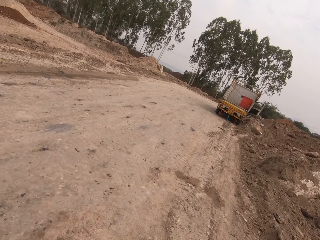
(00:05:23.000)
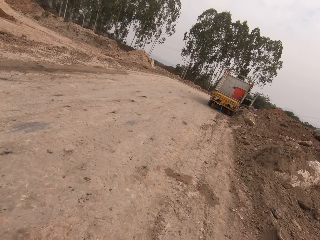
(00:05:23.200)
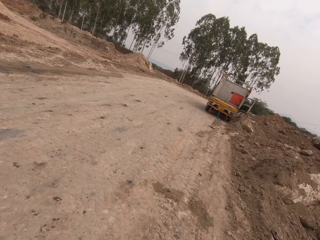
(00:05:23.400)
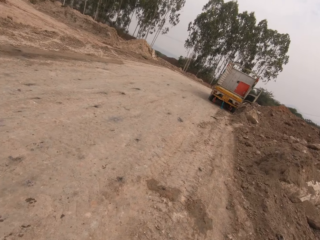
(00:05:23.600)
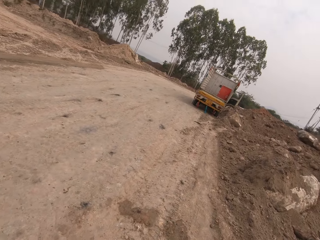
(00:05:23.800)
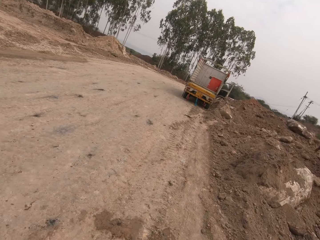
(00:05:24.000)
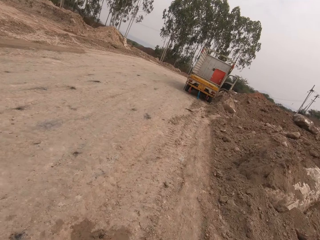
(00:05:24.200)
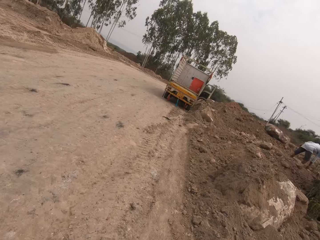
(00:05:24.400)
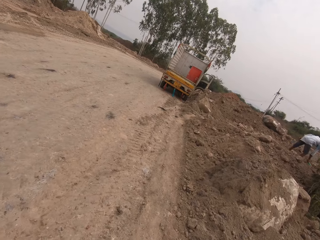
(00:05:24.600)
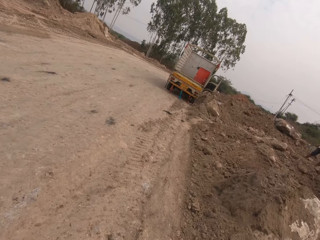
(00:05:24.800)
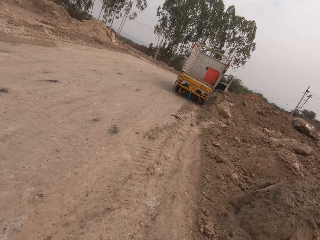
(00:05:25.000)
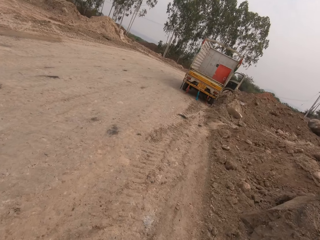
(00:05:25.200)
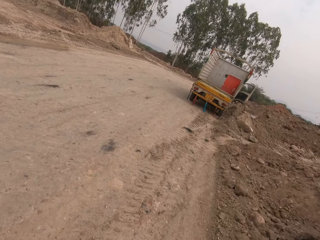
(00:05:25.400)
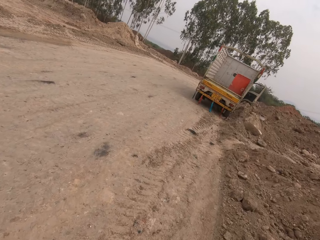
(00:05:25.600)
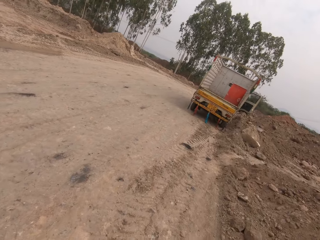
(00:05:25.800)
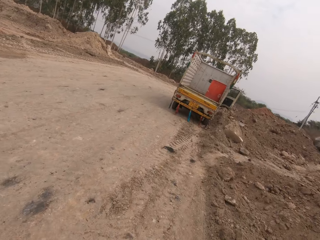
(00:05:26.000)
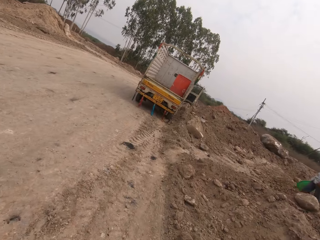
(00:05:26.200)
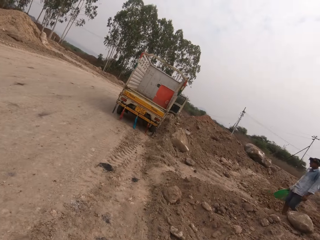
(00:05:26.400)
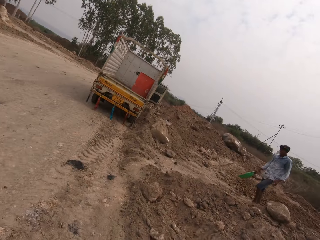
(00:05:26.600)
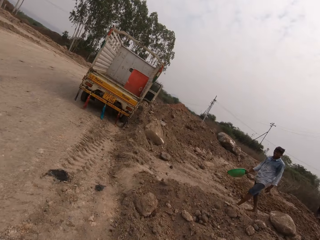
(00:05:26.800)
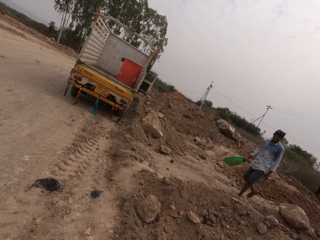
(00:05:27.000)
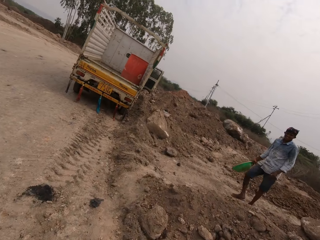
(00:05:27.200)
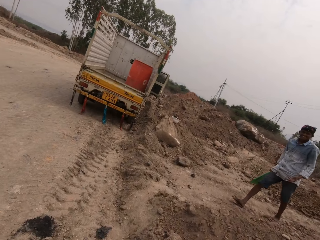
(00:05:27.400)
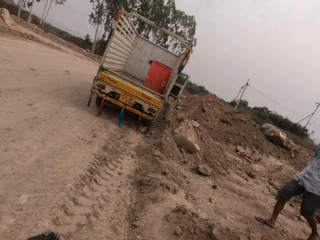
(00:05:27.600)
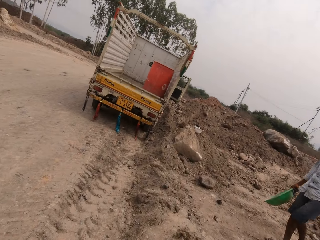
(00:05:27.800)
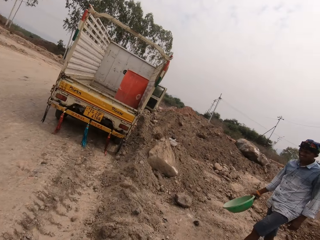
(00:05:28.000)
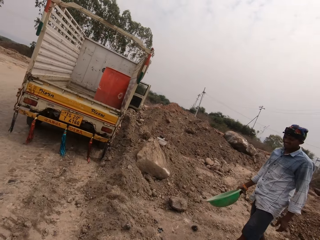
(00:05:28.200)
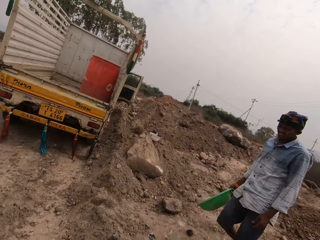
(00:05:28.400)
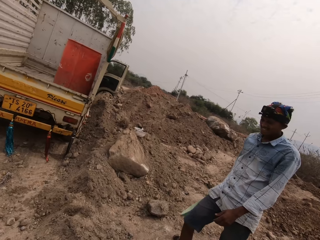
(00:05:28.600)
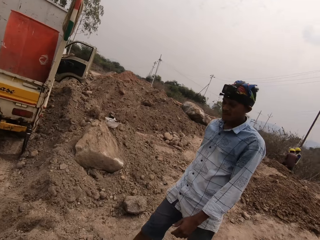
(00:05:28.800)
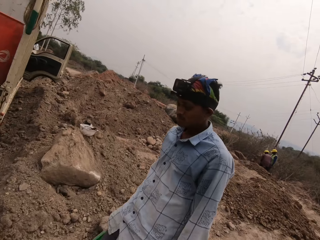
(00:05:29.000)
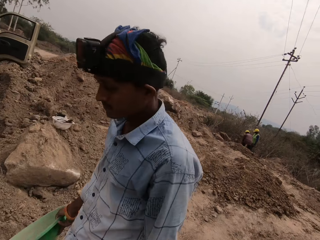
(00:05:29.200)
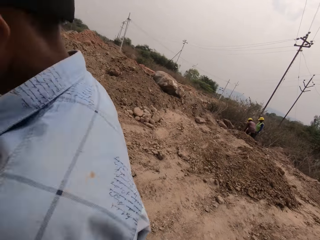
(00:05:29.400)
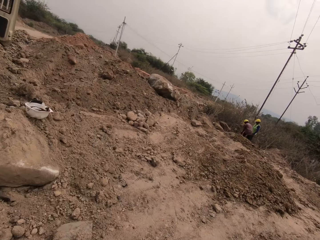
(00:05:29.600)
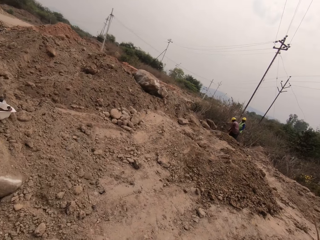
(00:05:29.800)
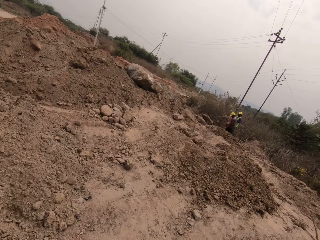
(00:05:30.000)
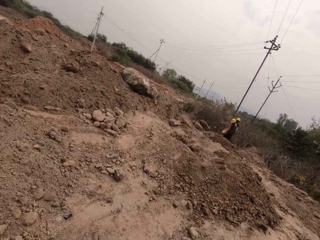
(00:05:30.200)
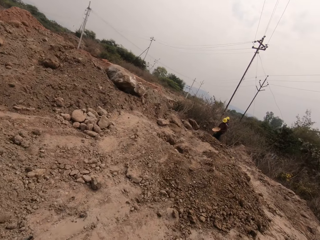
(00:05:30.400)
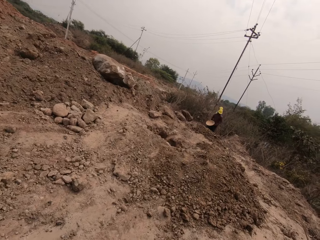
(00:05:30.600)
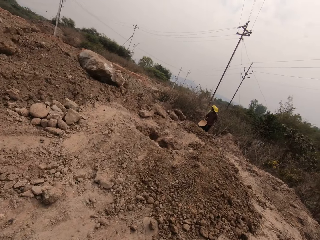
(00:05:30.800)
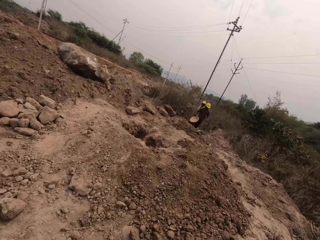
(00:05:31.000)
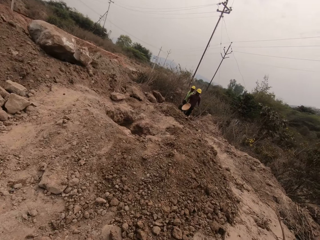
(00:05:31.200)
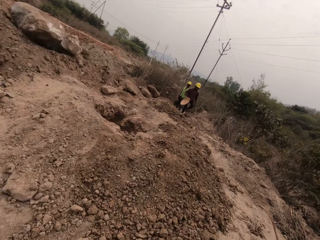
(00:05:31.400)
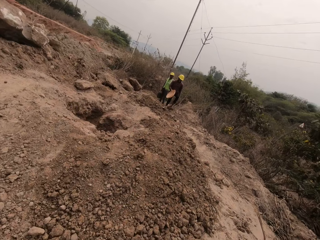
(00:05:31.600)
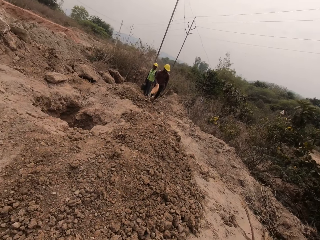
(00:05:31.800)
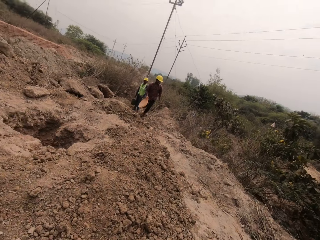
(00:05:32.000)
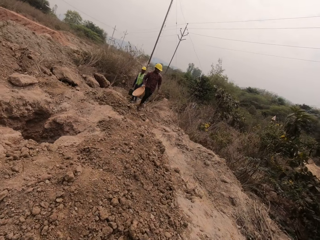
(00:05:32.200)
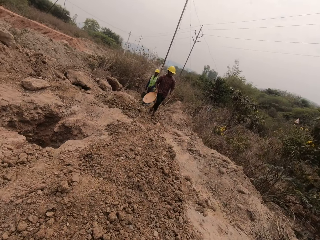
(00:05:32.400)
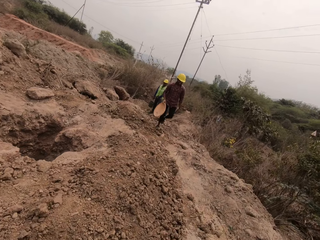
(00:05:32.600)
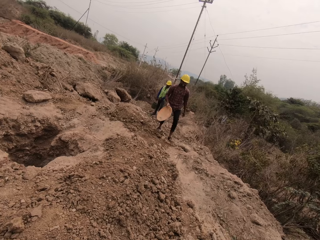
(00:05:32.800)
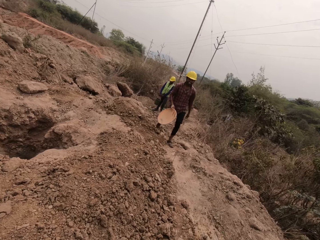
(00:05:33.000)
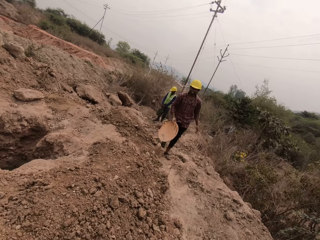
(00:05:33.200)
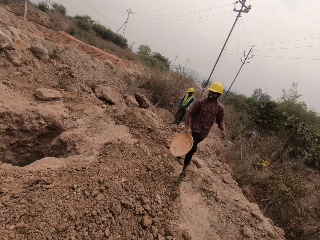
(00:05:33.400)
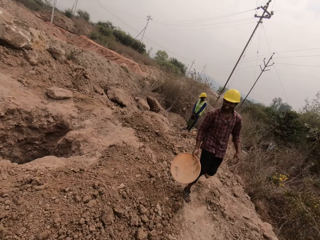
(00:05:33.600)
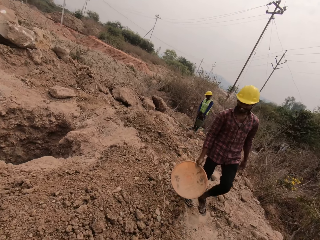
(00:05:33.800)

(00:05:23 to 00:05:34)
The camera wearer interacts with the man. The man walks past the camera wearer with the bowl in his right hand. Another man walks towards the camera wearer with the bowl in his right hand.

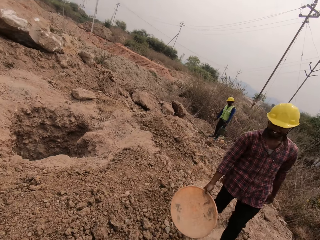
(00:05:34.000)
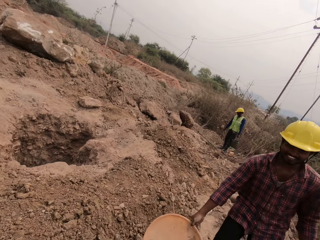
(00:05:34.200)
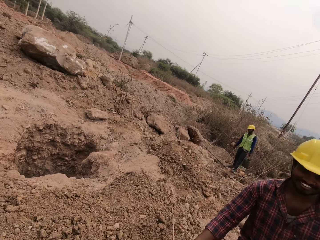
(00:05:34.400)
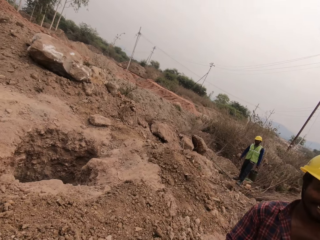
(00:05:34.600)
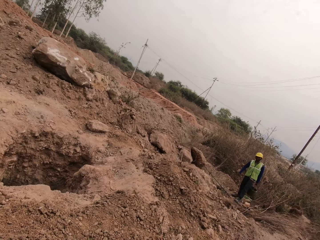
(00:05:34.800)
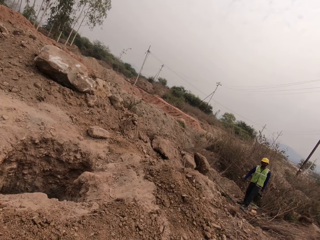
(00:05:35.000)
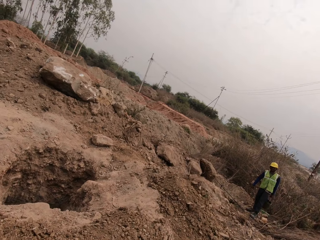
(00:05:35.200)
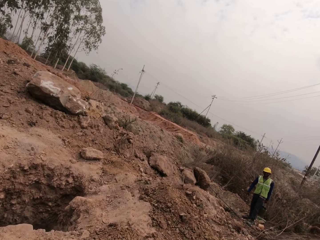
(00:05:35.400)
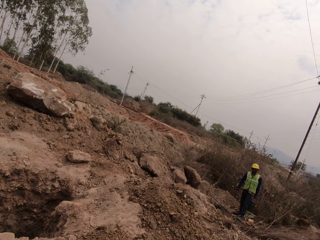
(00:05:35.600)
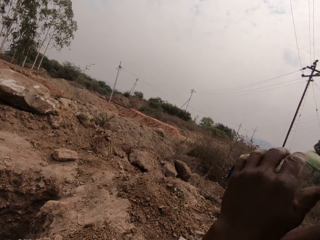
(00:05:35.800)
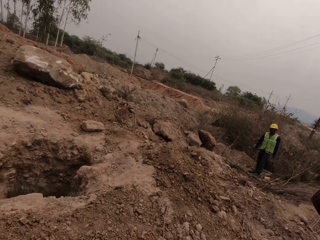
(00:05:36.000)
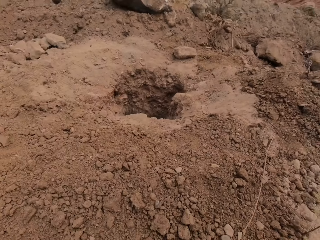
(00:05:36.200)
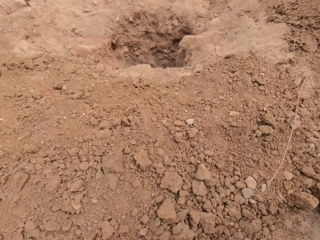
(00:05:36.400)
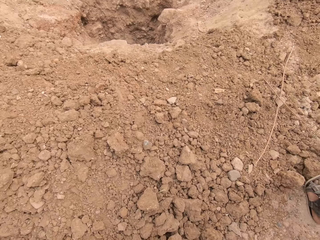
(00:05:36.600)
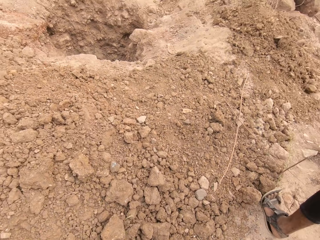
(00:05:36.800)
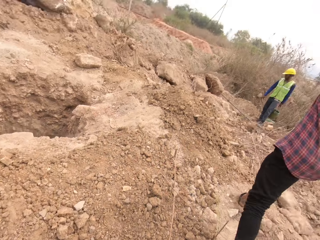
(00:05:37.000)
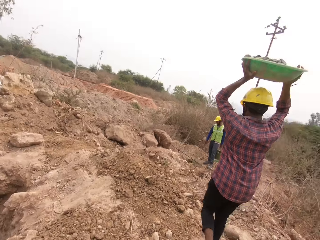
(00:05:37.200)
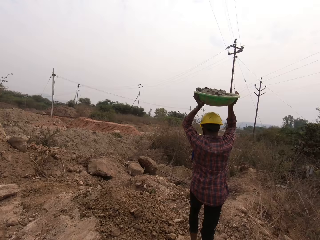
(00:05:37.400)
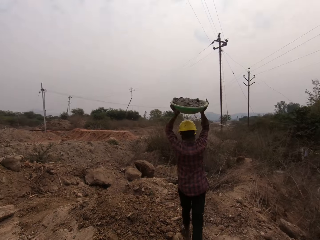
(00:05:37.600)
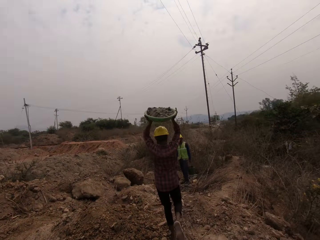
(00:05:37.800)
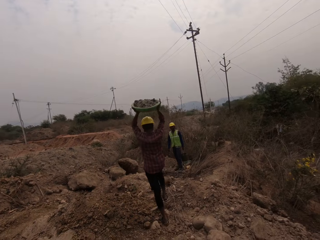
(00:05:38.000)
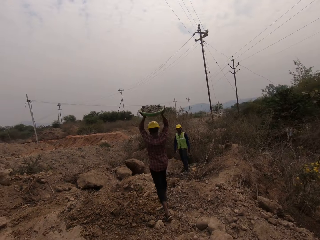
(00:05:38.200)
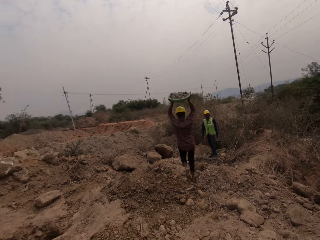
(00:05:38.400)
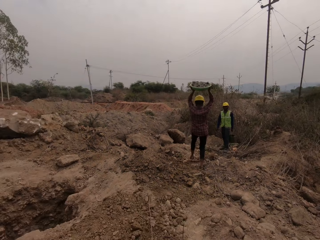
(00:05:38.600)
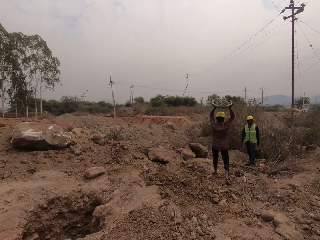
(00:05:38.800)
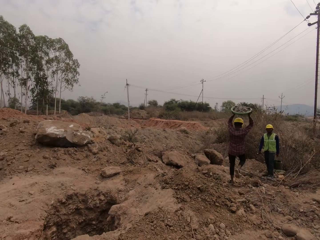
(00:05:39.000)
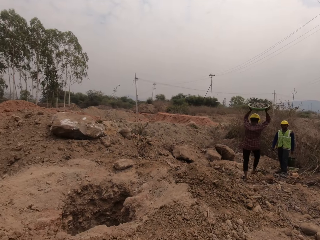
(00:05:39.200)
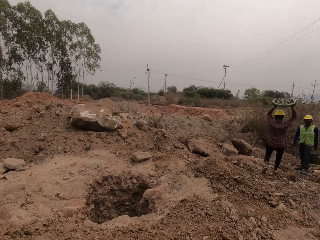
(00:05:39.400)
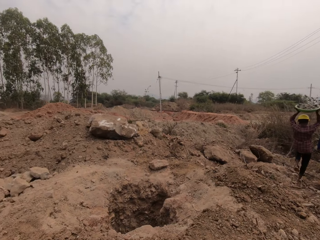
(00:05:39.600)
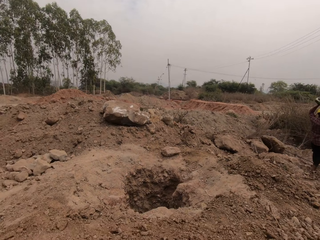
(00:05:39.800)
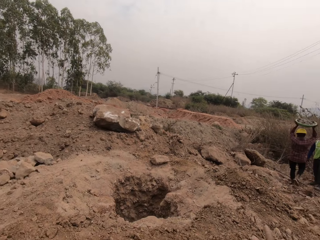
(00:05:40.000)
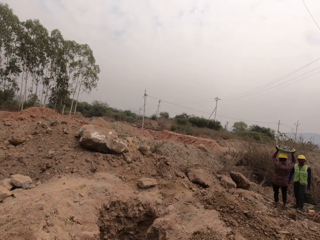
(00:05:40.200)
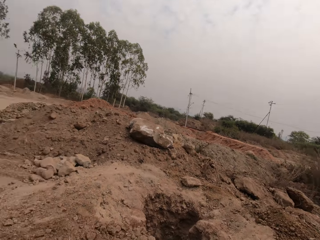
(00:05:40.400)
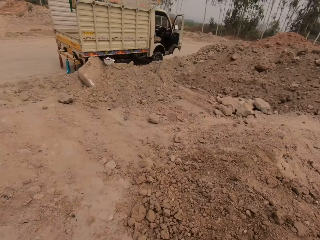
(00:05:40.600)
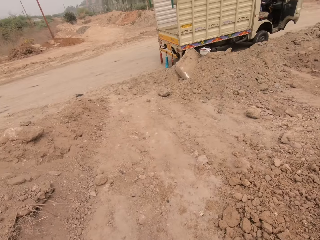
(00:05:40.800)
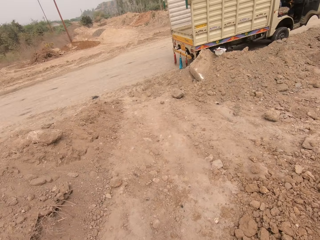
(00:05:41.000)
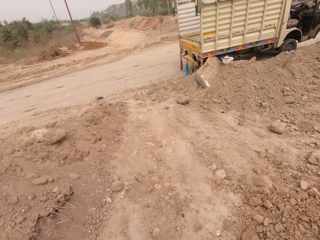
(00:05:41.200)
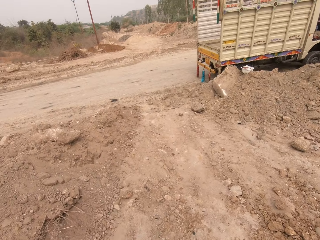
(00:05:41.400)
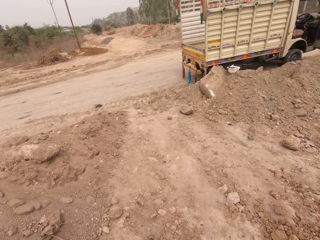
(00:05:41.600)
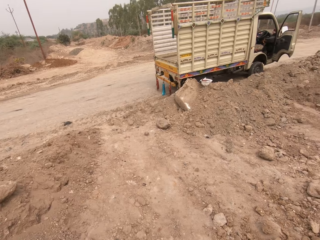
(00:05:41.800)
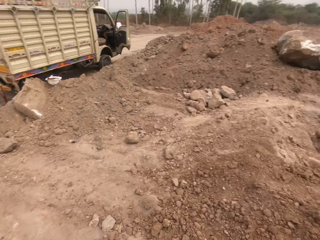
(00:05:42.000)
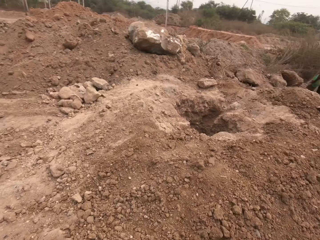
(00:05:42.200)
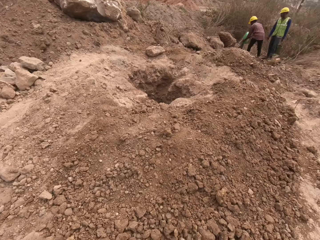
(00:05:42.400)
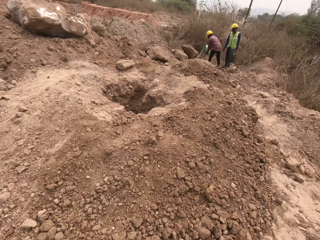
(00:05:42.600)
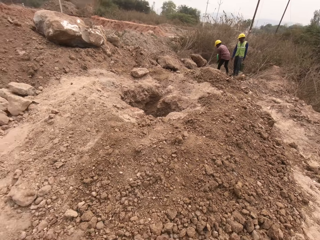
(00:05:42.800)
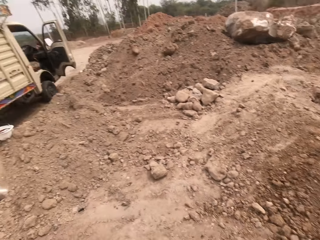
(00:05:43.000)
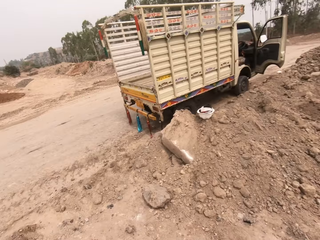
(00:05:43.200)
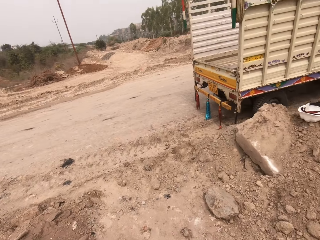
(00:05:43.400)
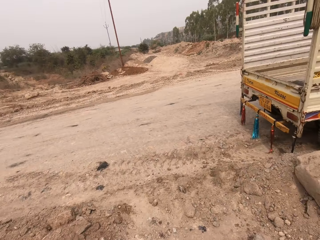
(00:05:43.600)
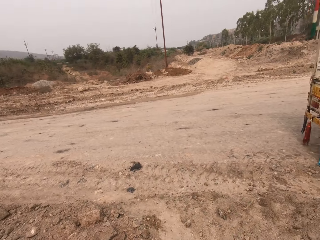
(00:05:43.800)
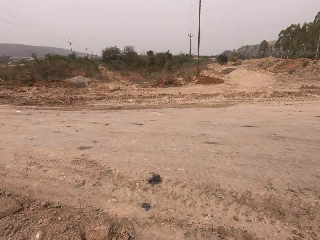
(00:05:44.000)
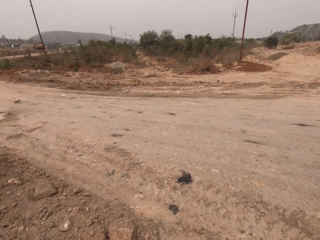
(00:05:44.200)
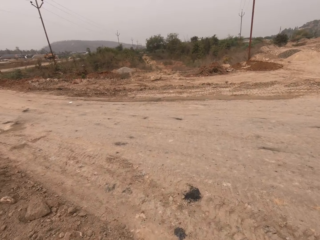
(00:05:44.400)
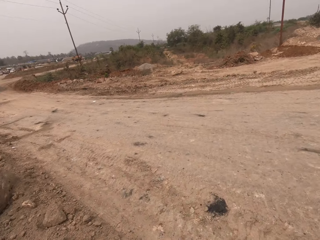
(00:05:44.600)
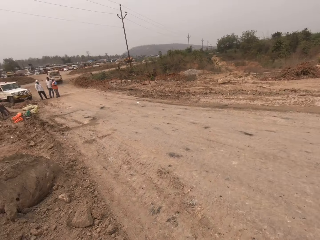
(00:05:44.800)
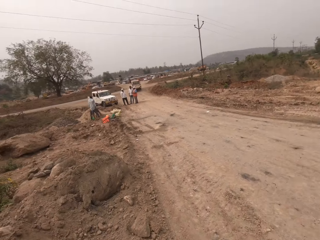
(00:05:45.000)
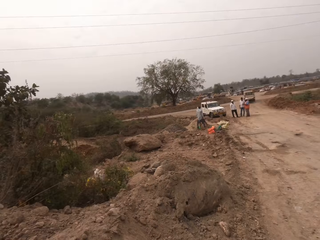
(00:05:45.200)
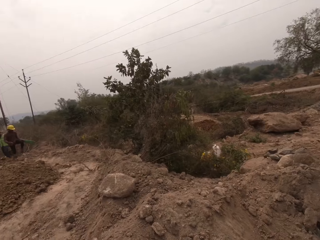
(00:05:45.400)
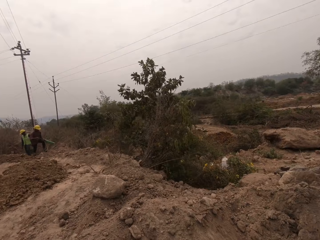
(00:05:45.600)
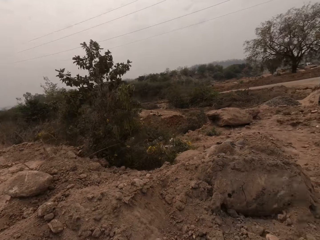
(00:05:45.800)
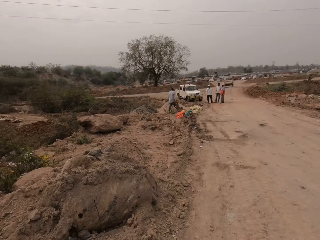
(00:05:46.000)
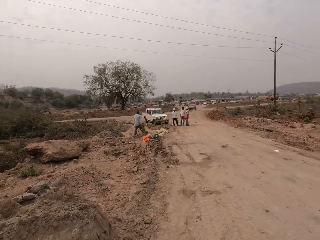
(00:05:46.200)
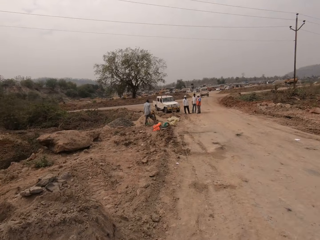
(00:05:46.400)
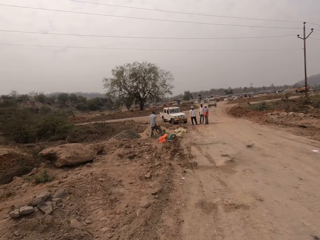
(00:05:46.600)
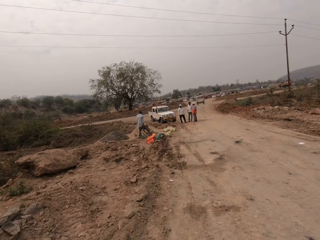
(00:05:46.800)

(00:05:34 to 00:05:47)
The man drops the bowl on the ground with his right hand. The camera wearer passes the bowl to the man with both hands. They look around. The man holds the bowl over his head with both hands. The camera wearer interacts with the man. The man empties the bowl on the ground with both hands. The camera wearer walks in the fields.
